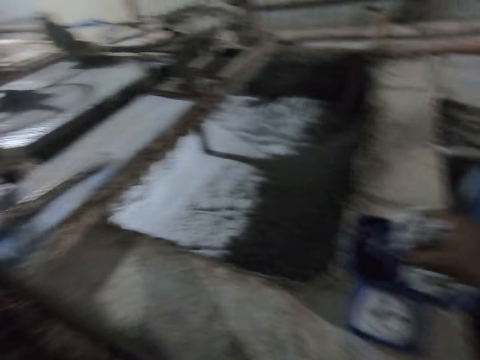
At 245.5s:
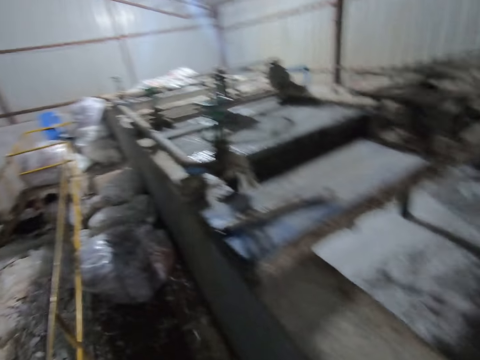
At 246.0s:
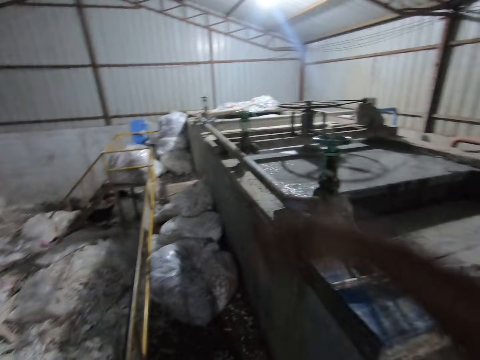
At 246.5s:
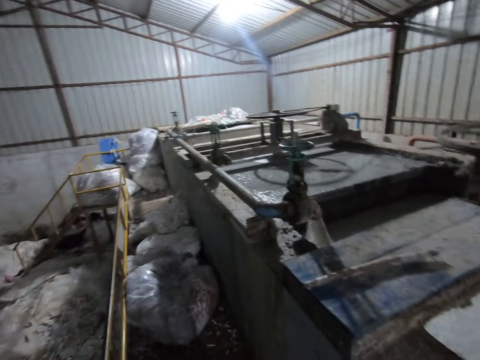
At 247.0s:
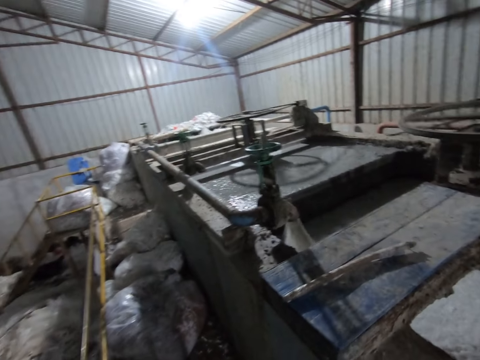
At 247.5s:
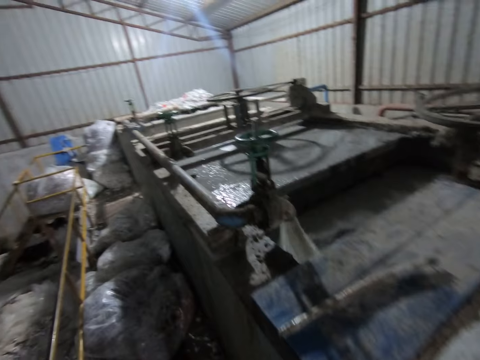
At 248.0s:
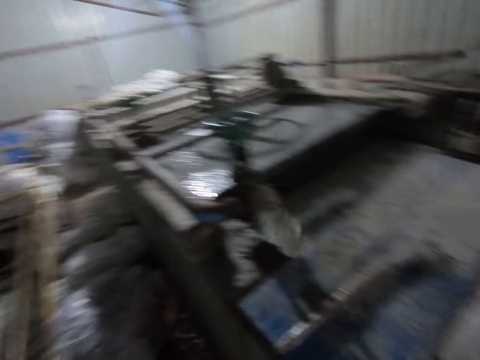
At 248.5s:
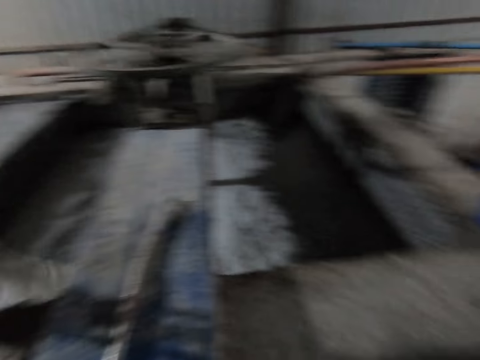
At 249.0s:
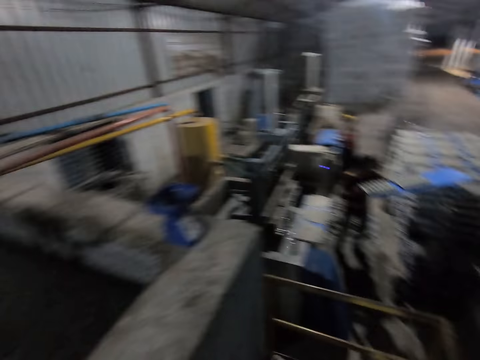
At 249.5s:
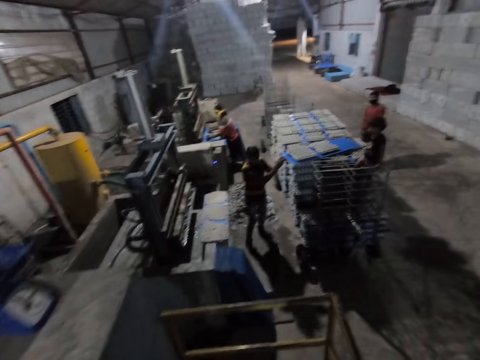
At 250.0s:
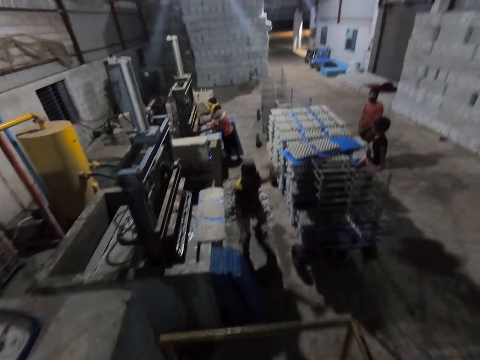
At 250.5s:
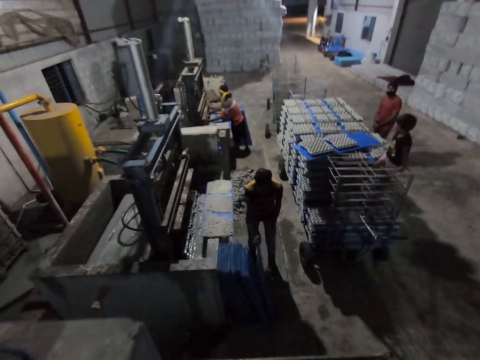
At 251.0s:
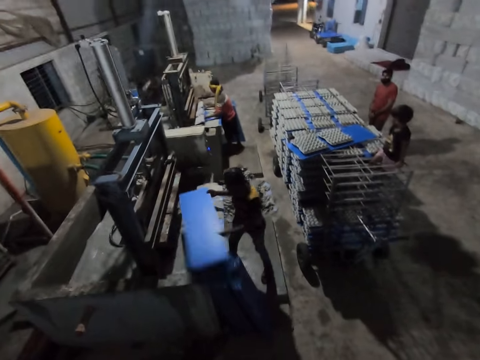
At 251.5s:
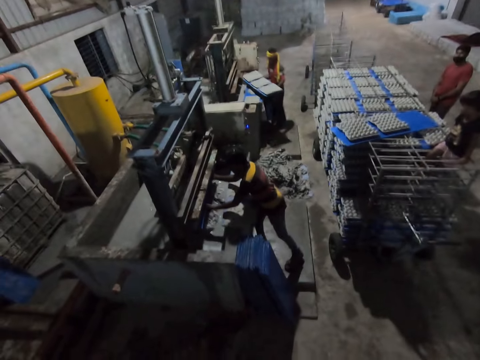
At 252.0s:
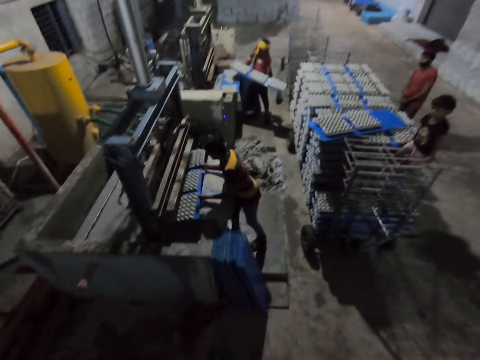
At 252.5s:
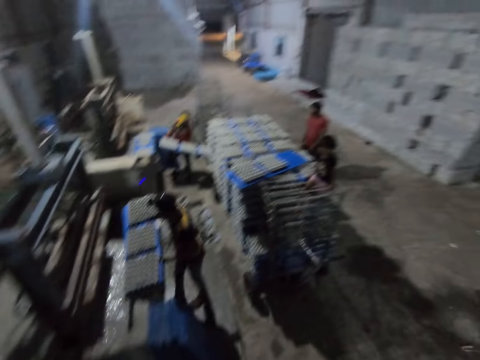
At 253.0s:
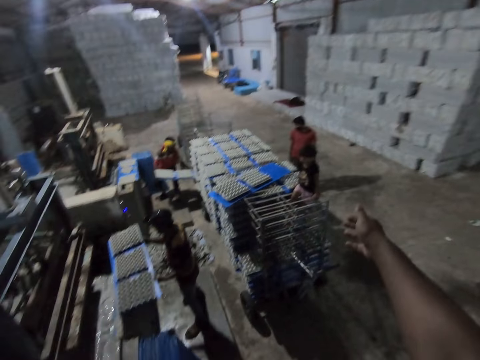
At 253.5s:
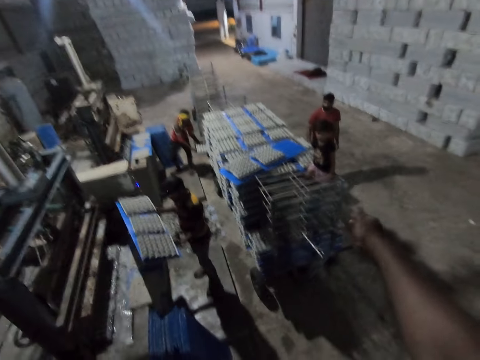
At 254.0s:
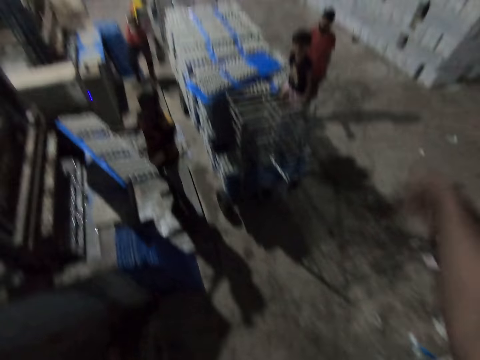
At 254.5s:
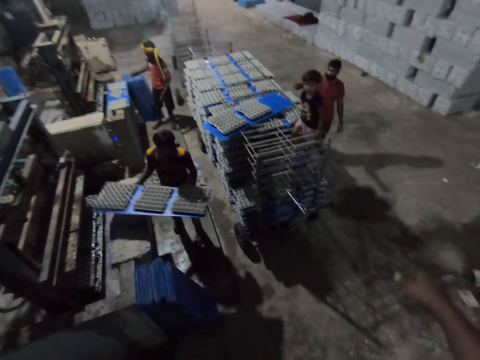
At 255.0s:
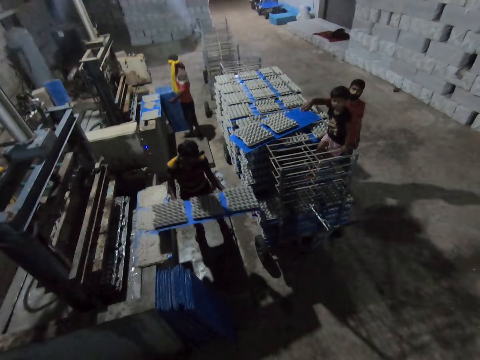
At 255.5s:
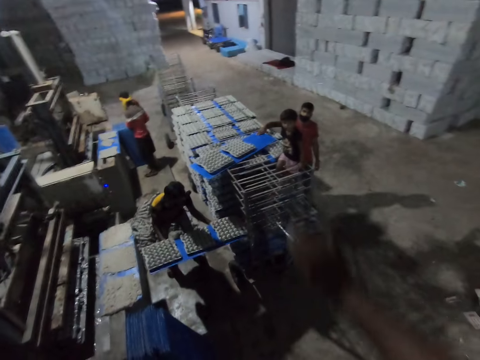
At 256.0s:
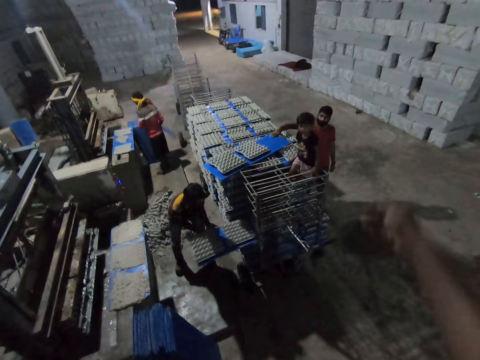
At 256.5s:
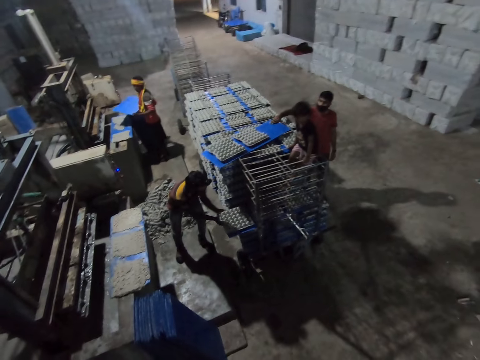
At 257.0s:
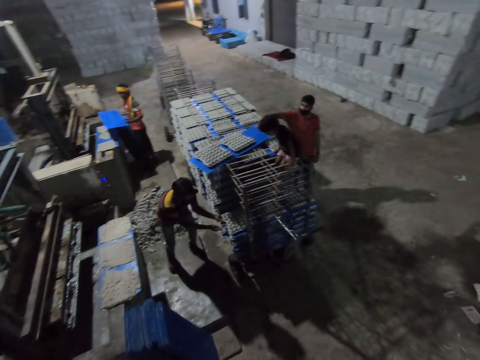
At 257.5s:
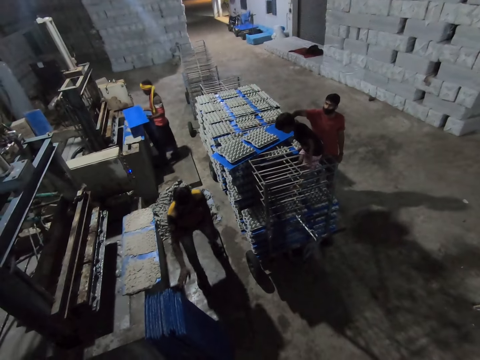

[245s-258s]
The camera wearer removes the squeezed egg tray from the scale with his right hand. He throws the piece of a broken empty egg tray. He walks in the warehouse. A man holds an empty tray of egg on the metal shelf. He places a board in the tray rack with both hands. The camera wearer interacts with the man. The man picks a board from the ground with both hands. He puts the board inside the machine and collects some egg trays from the pulp molding machine with the board in his hands. Another man places the board in the tray rack with both hands. The camera wearer gesticulates with his right hand. He points to something. The first man places the board in the tray rack with both hands. He holds the empty tray of egg on the metal shelf. The camera wearer interacts with the first man. The other man picks a board from the ground with both hands.

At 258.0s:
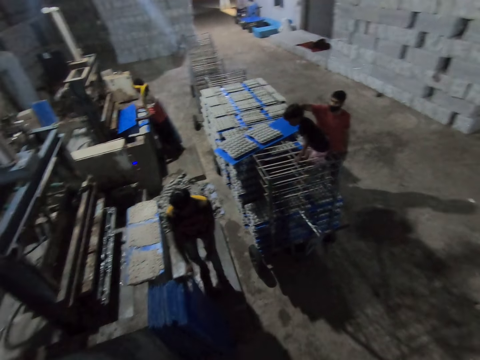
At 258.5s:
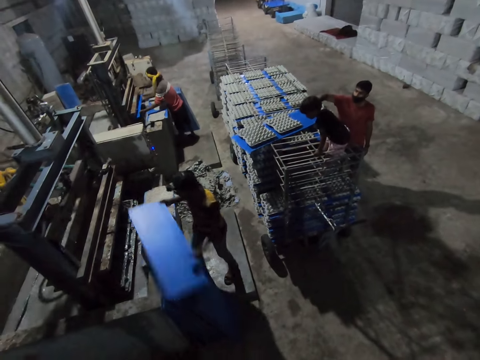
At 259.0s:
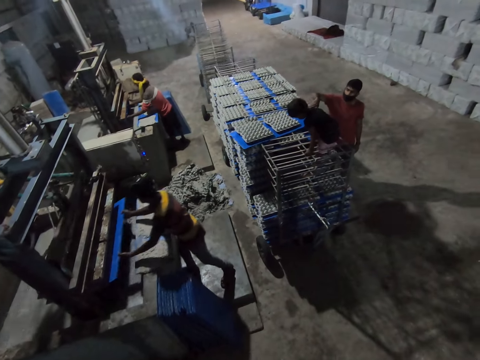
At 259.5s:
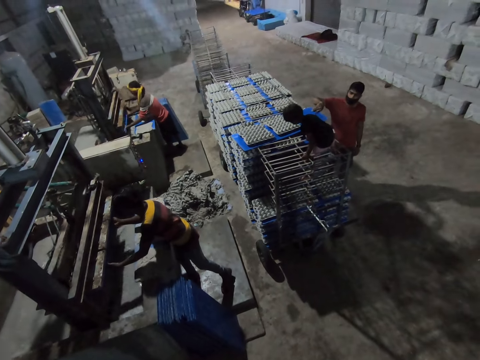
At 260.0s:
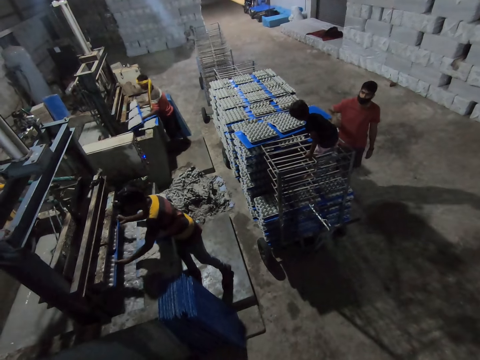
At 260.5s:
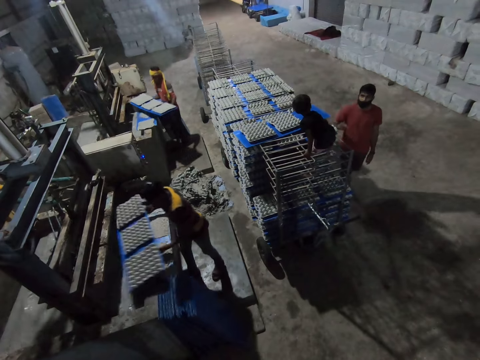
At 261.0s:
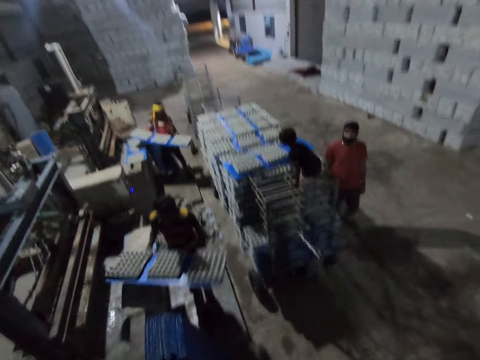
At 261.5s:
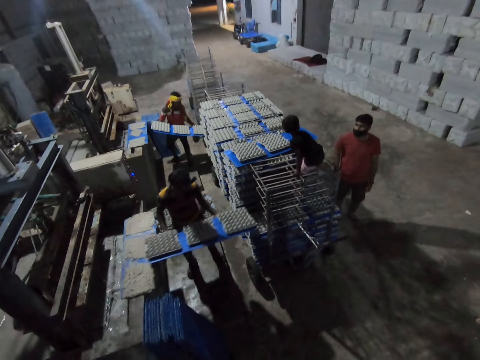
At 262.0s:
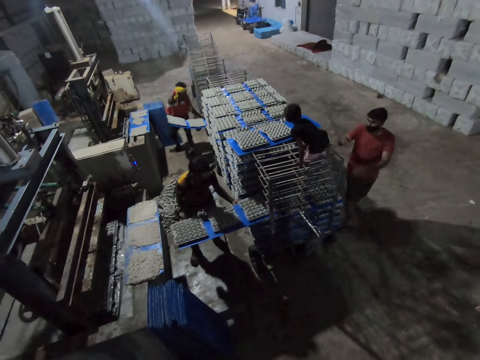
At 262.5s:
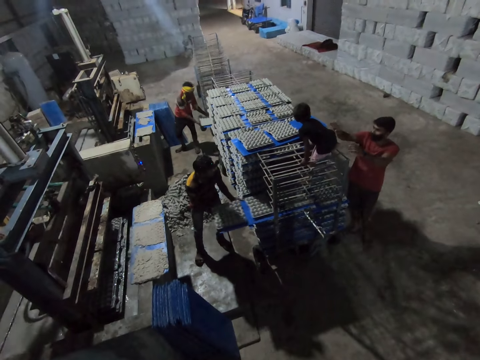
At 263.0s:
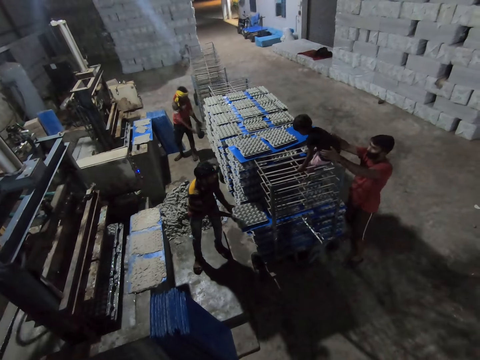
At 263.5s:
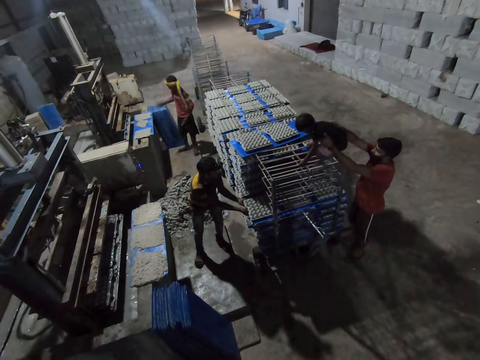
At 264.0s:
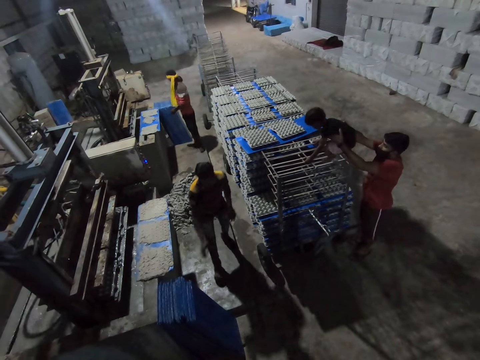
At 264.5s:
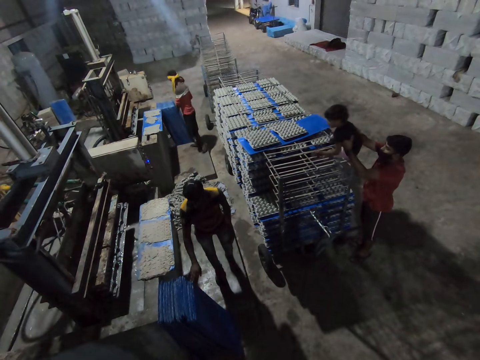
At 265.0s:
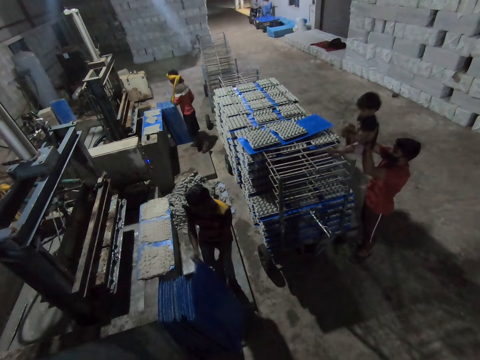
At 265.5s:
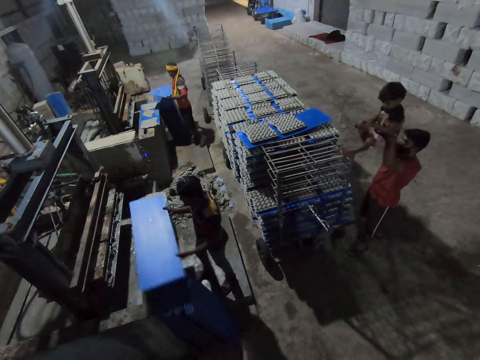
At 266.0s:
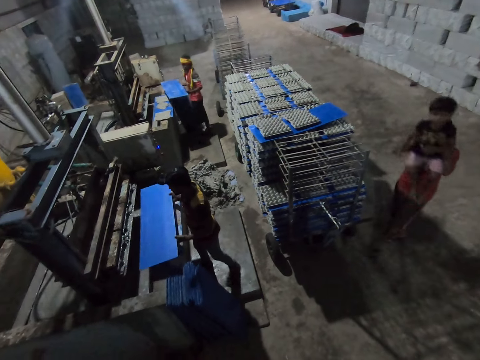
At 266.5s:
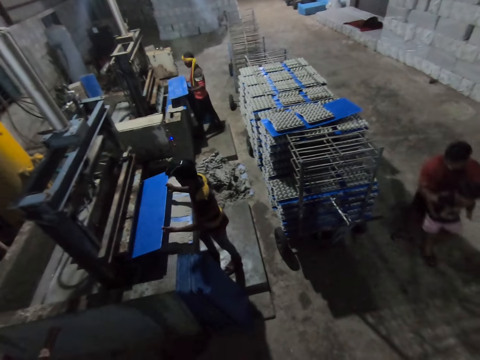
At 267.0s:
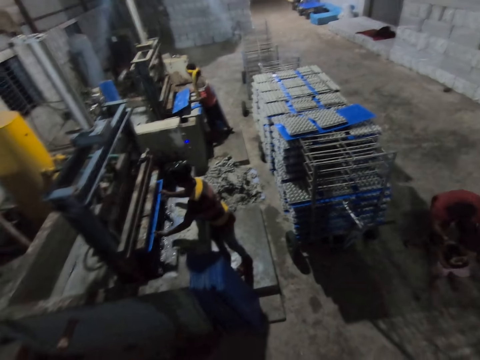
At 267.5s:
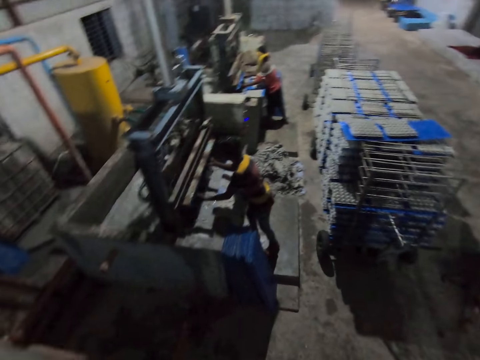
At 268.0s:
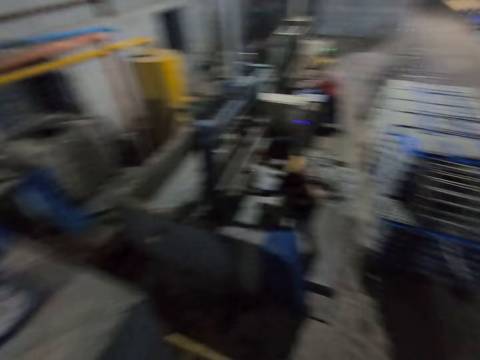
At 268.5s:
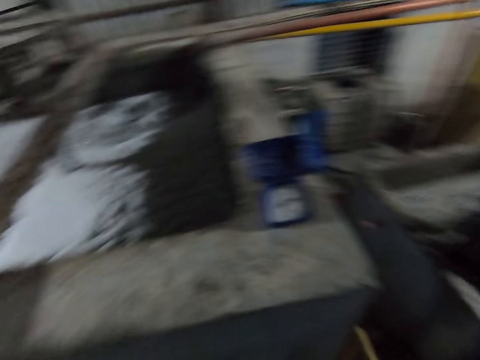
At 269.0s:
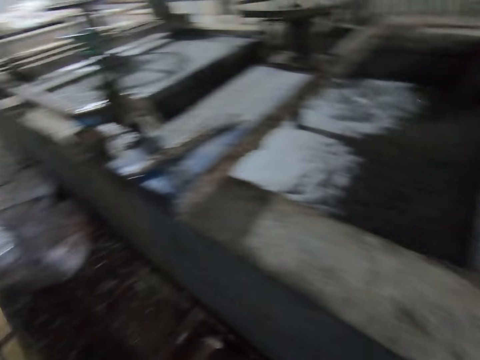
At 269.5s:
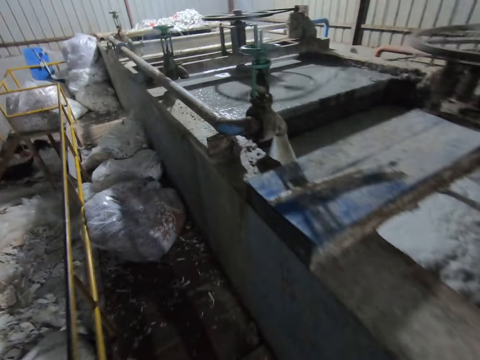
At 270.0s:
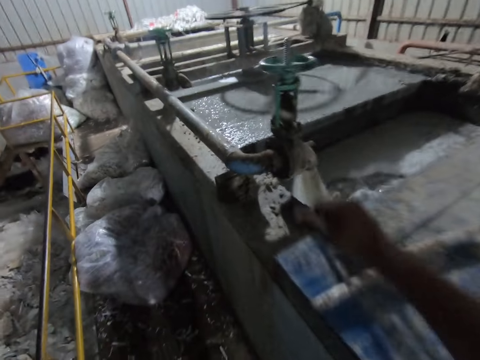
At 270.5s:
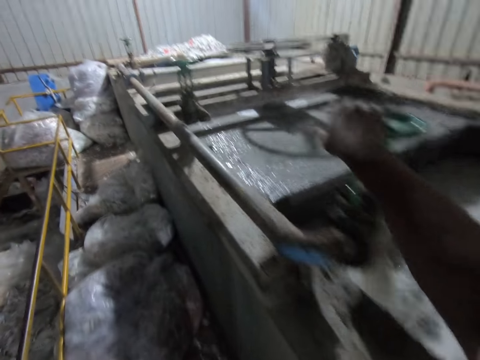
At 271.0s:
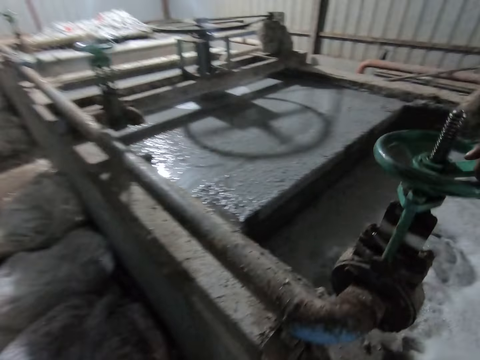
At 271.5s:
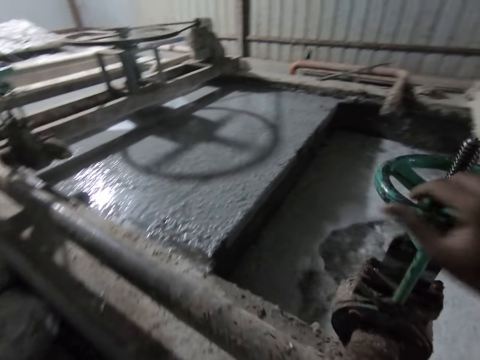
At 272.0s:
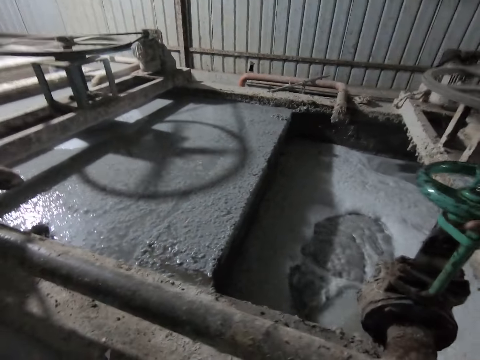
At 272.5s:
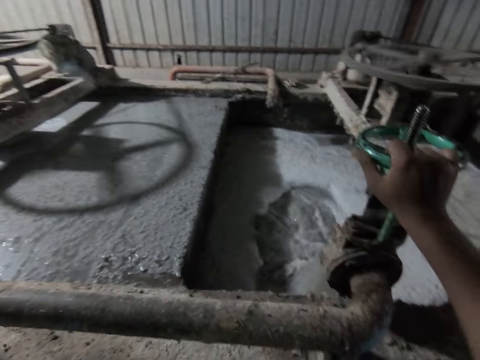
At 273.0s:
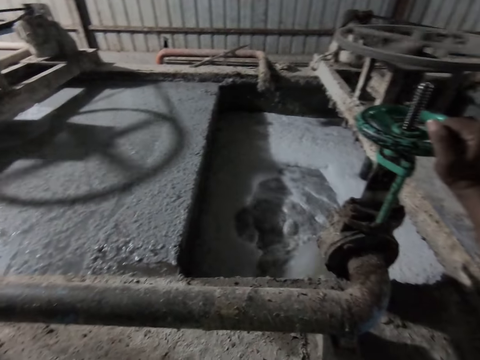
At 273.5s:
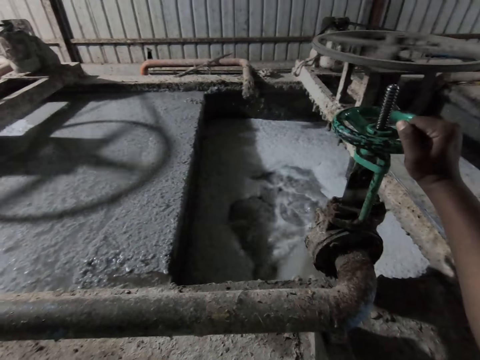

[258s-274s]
A man picks a board from the ground with both hands. Another man collects some egg trays from the pulp molding machine with the board in his hands. The first man puts the board inside the machine. The first man collects some egg trays from the pulp molding machine with the board in his hands. The first man pulls the empty tray of eggs on the board from the machine. The other man places the board in the tray rack with both hands. The first man holds the empty tray of eggs on the metal shelf. The first man places the board in the tray rack with both hands. A third man carries a girl from the tray rack with both hands. The first man picks a board from the ground with both hands. The second man picks a board from the ground with both hands. The third man drops the girl on the ground with both hands. The first man puts the board inside the machine. The first man collects some egg trays from the pulp molding machine with the board in his hands. The second man collects some egg trays from the pulp molding machine with the board in his hands. The camera wearer walks in the warehouse. He turns the wheel with his right hand. He opens the tap.
